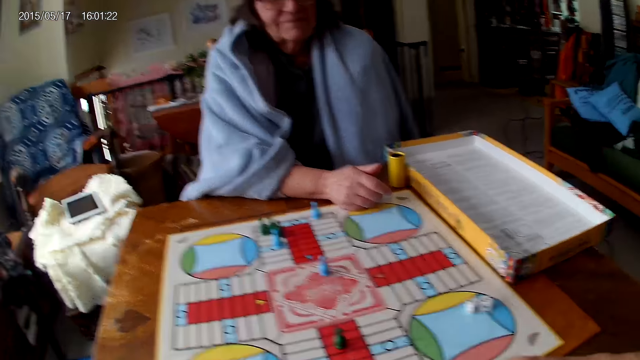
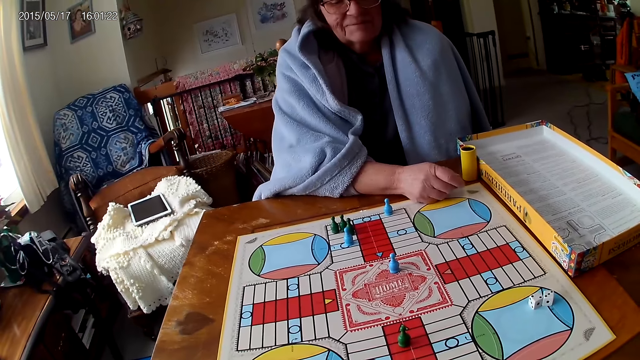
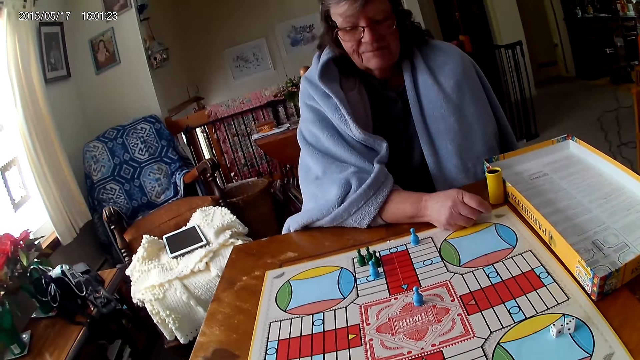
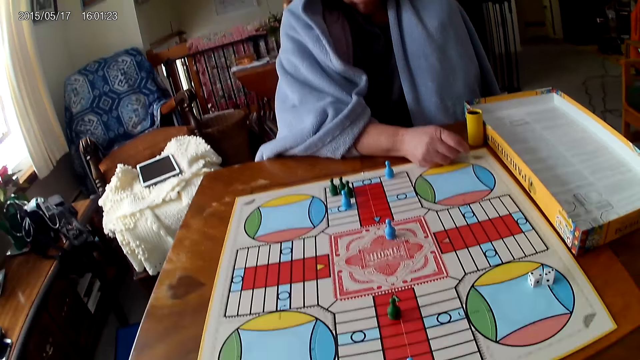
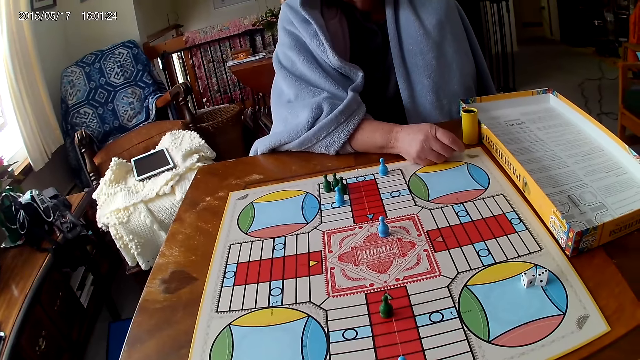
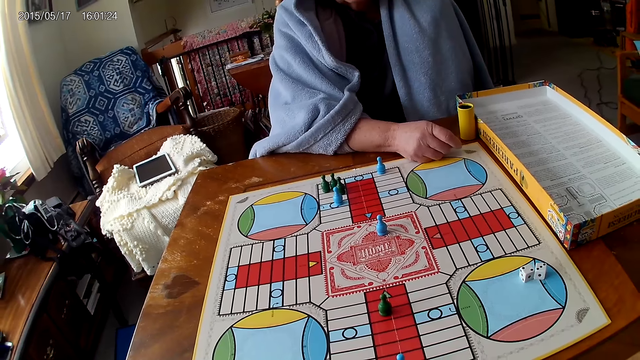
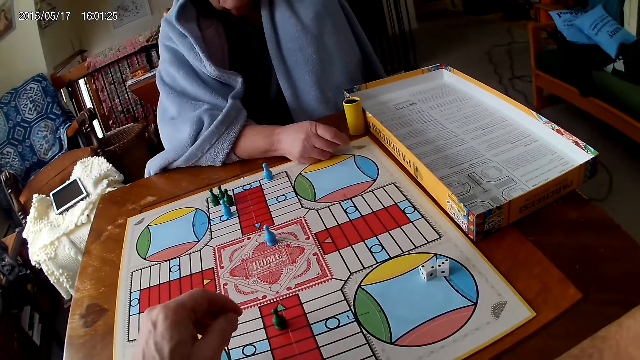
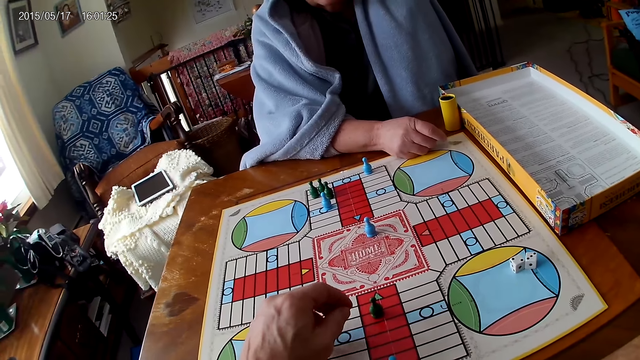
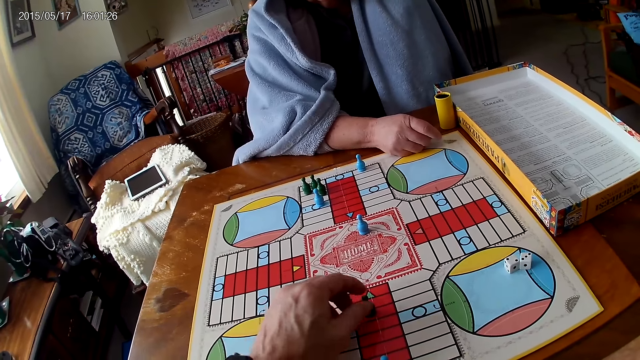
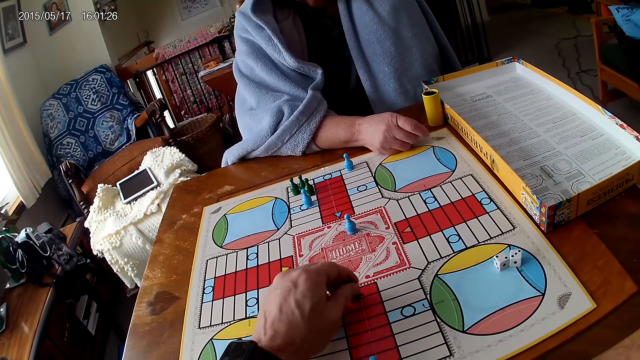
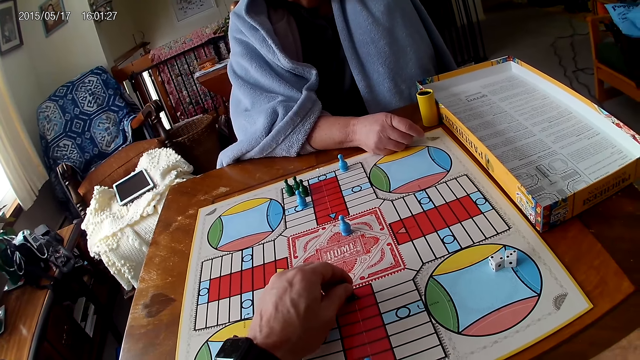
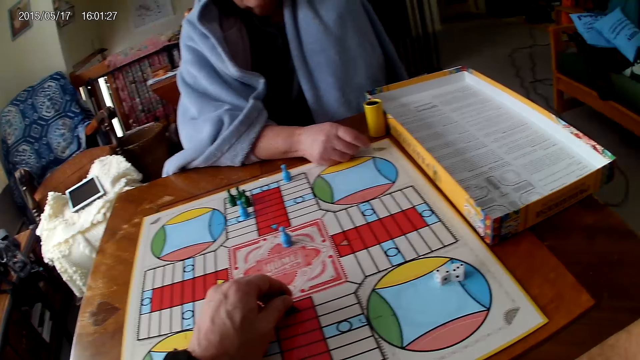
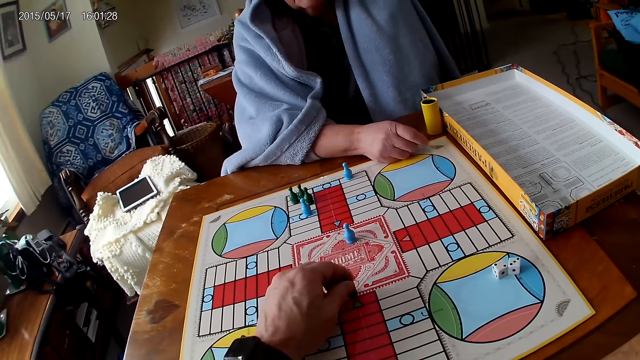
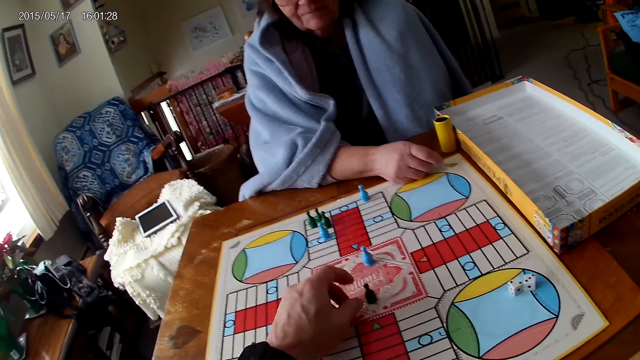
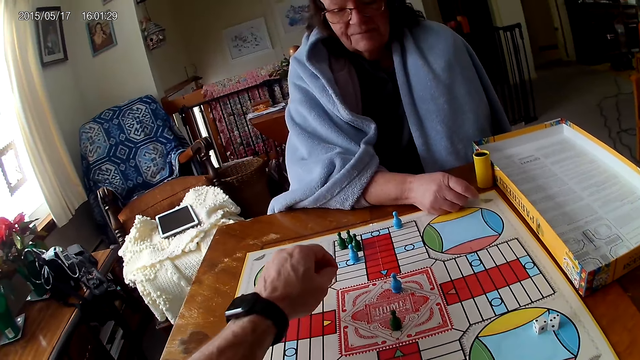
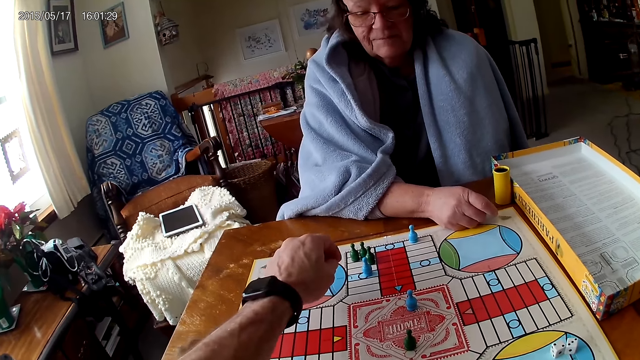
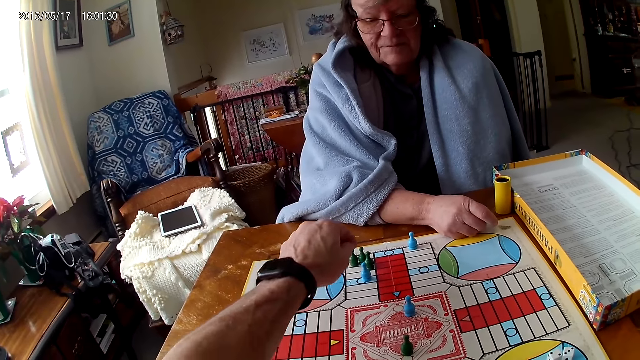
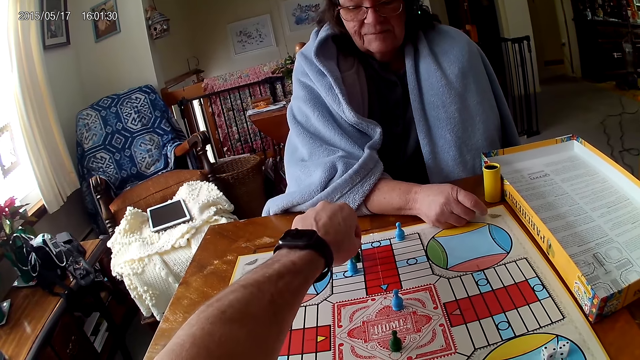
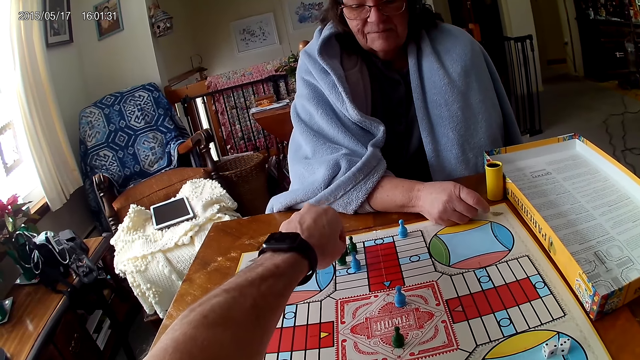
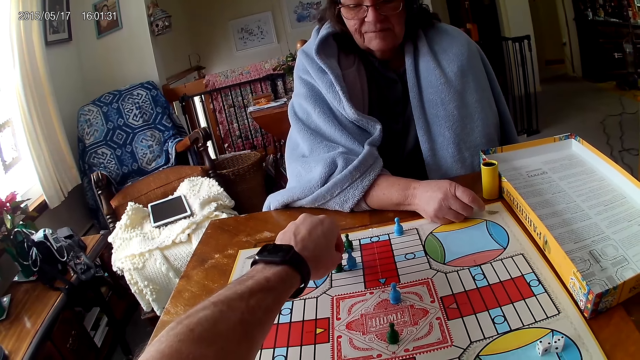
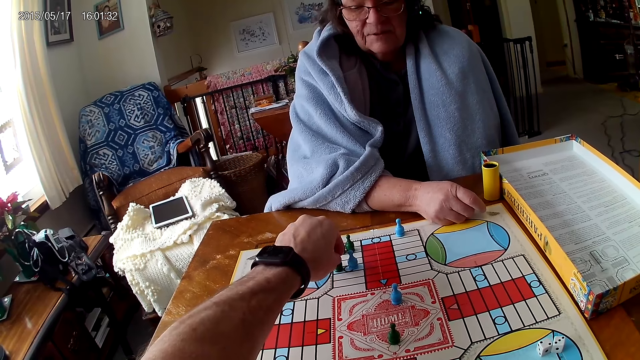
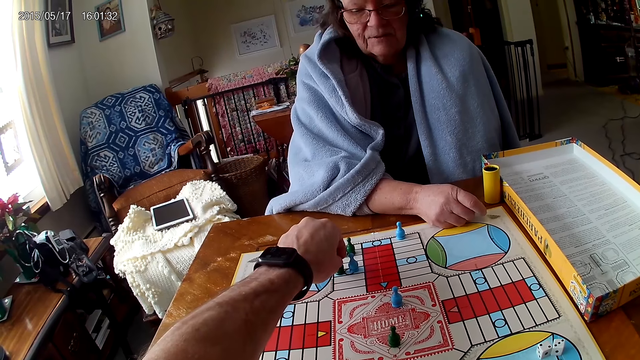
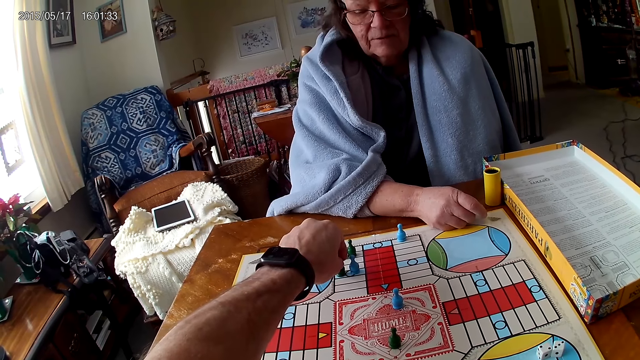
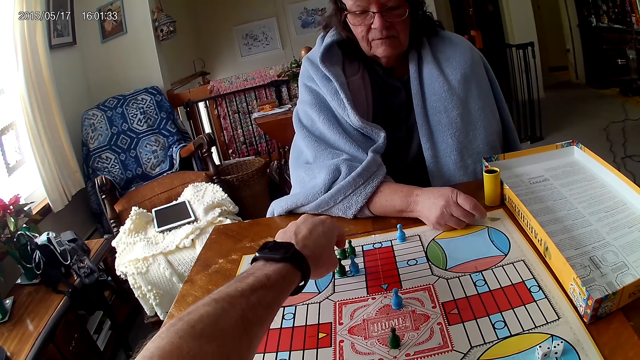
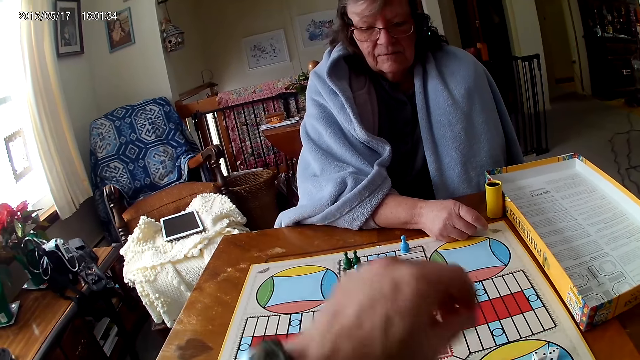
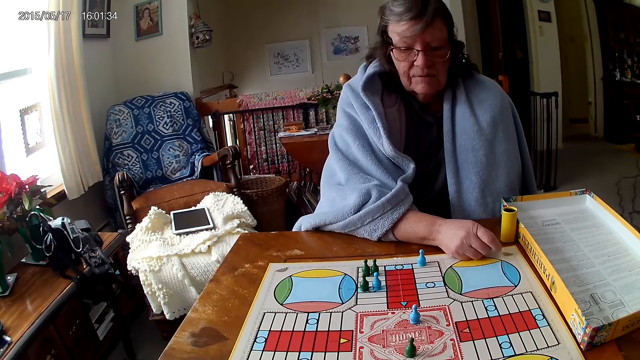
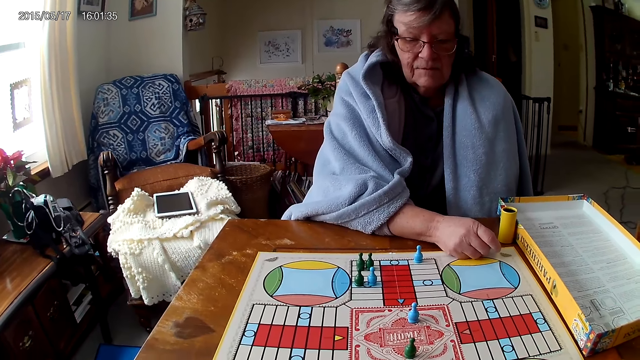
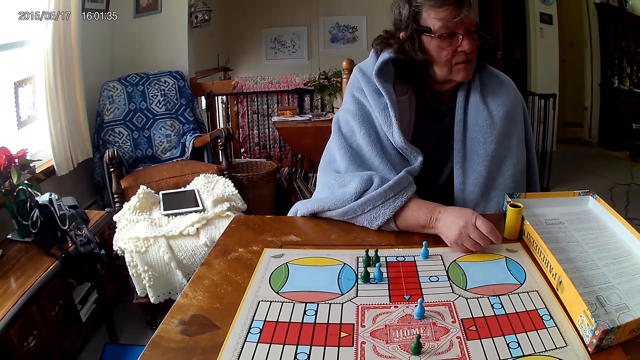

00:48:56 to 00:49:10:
A man moves the dice. The camera wearer moves a piece on the Ludo board with his right hand. The man picks the dice. The camera wearer moves another piece on the Ludo board with his left hand. The man moves the dice.

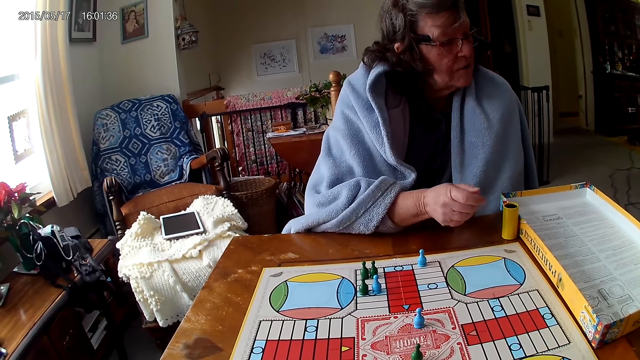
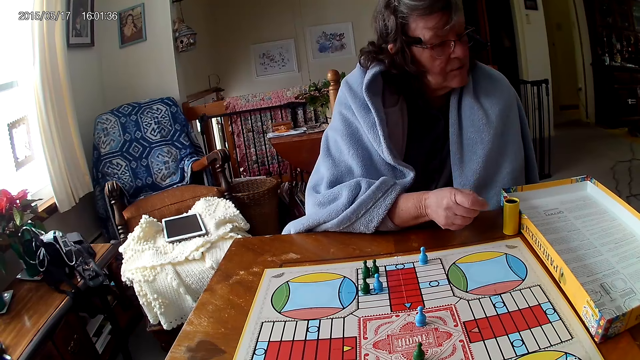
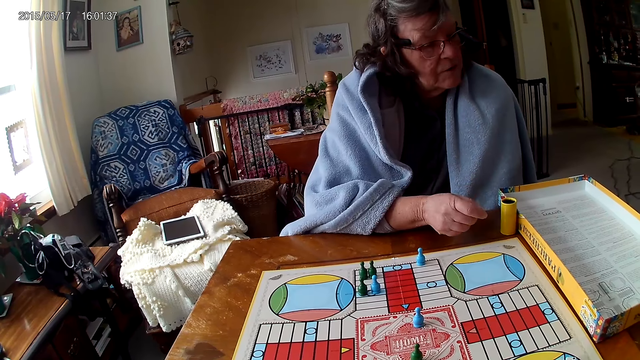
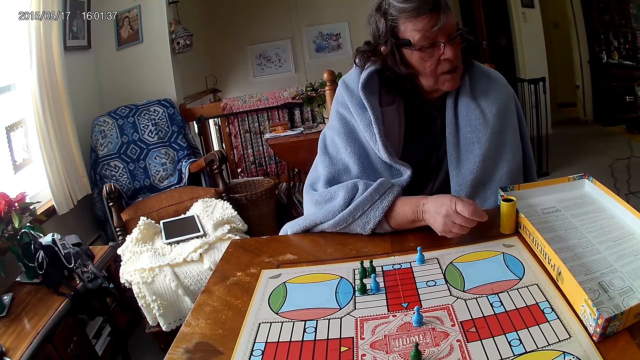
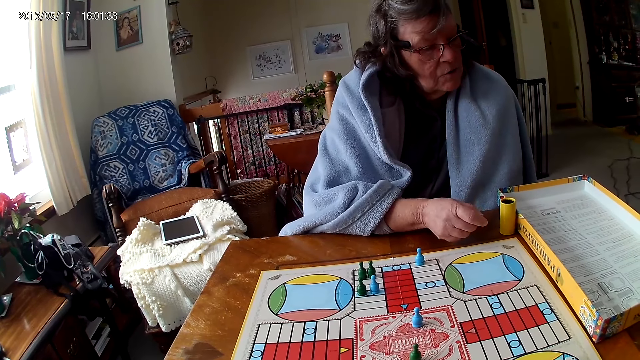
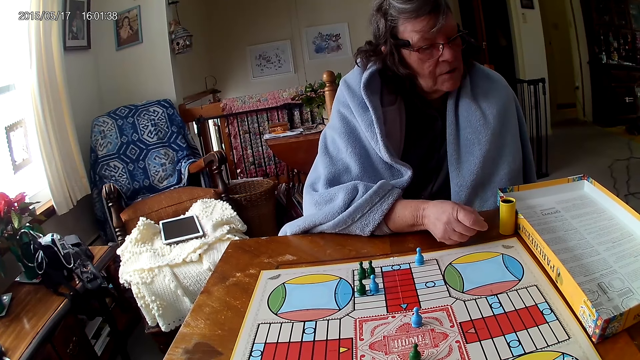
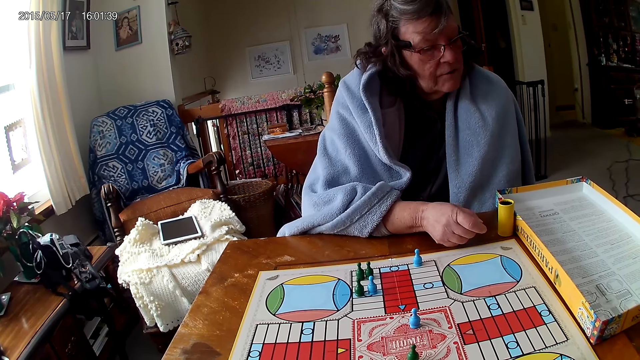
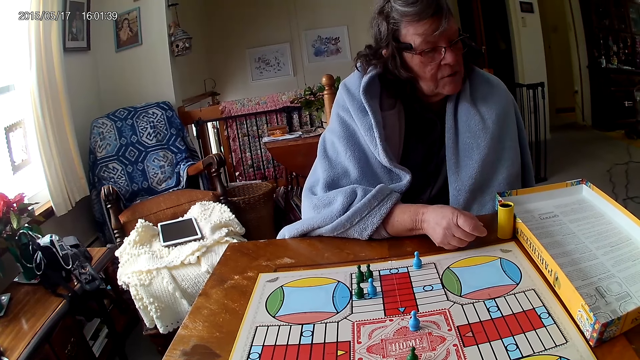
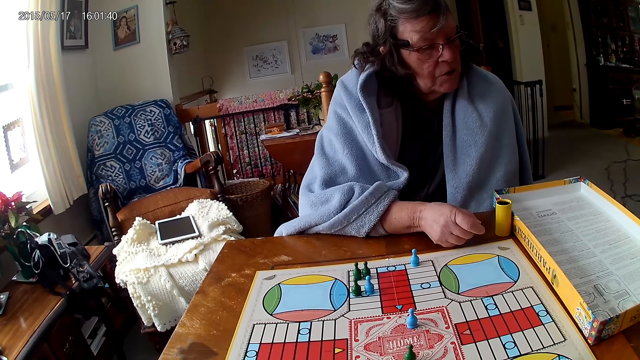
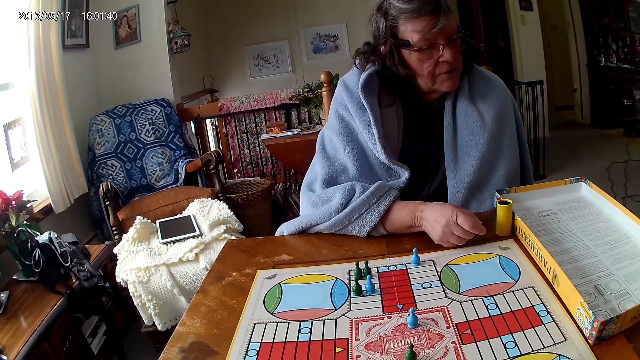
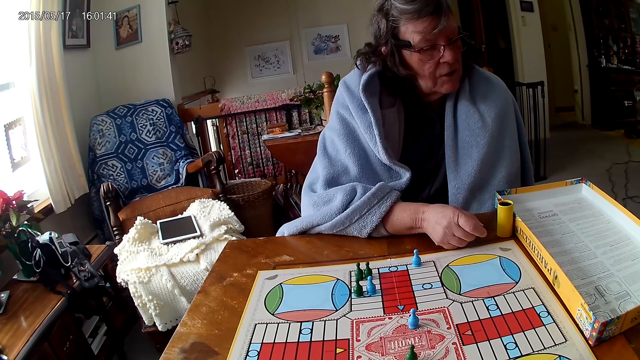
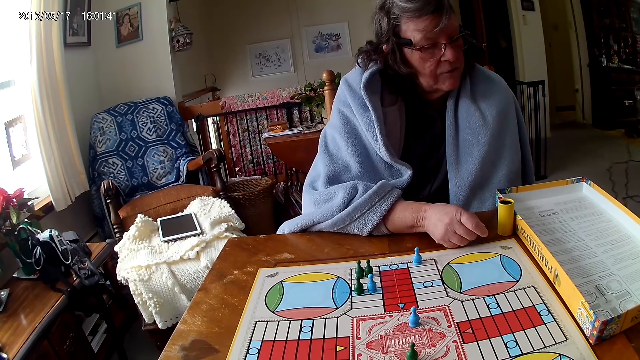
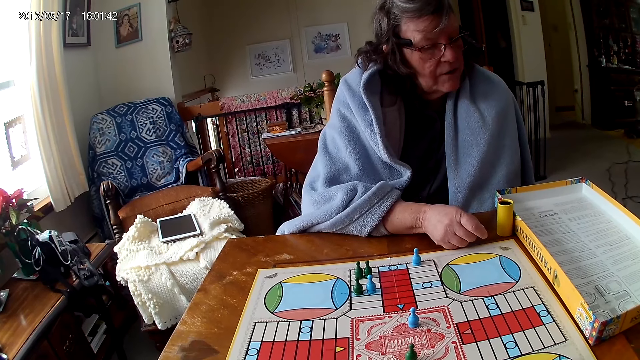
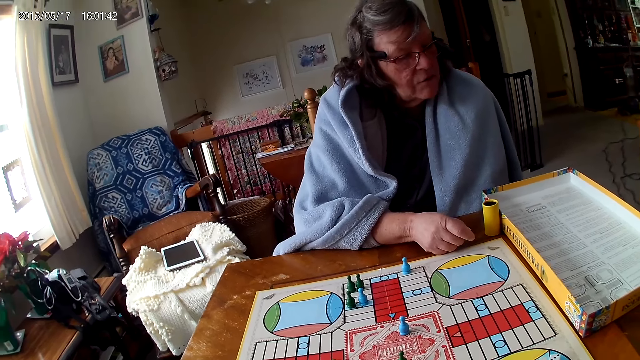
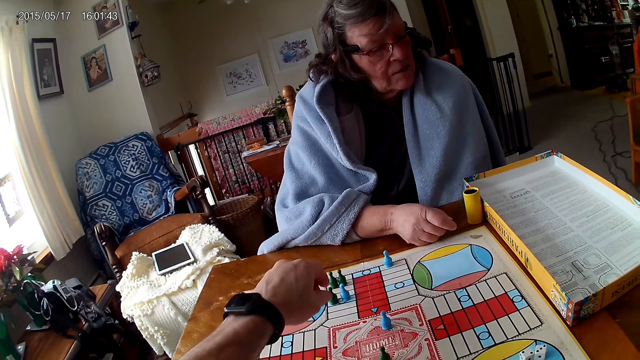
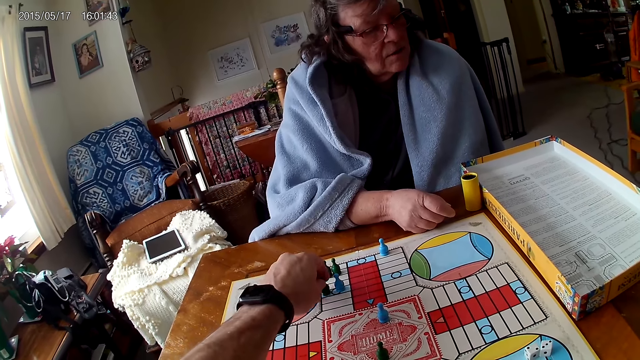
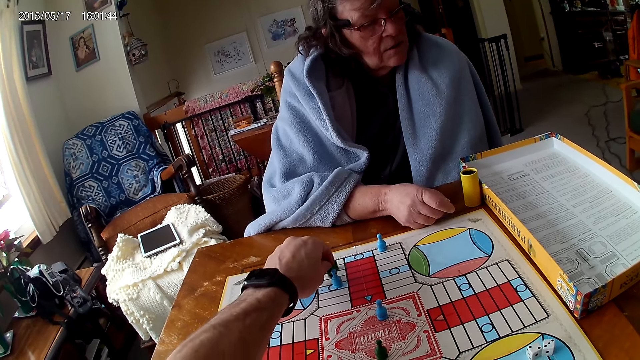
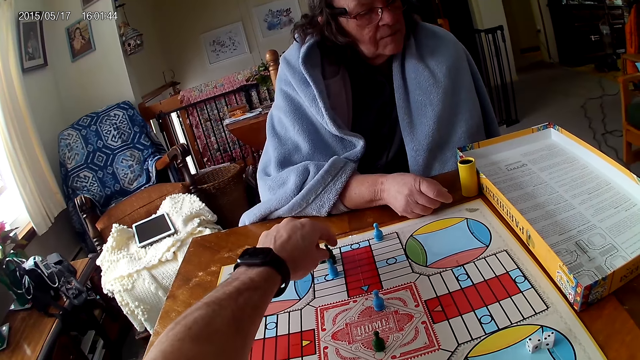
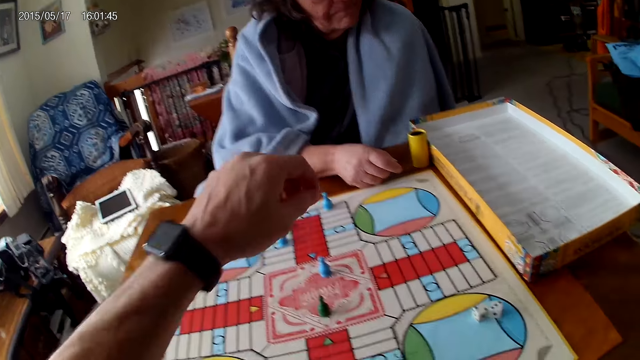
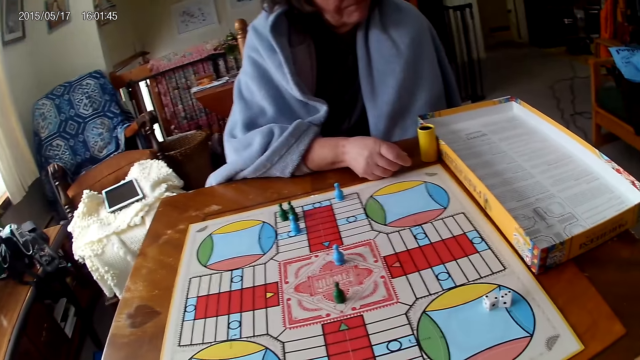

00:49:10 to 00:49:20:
A man picks the dice. The camera wearer moves another piece on the Ludo board with his right hand. The man moves the dice.
